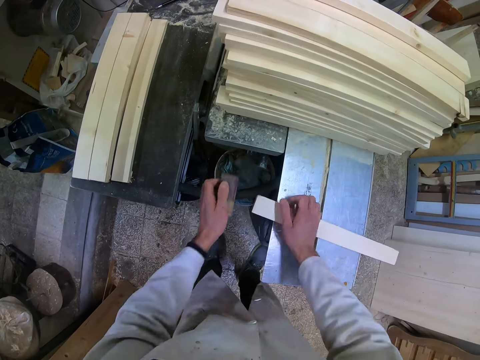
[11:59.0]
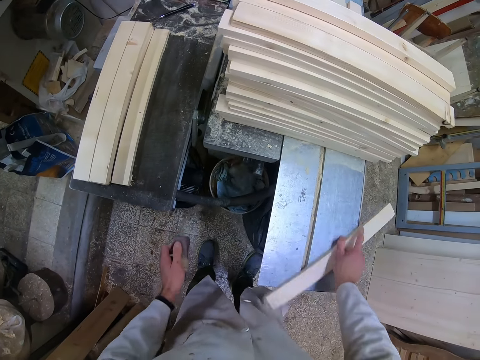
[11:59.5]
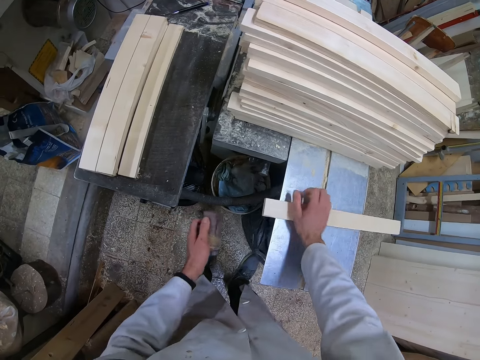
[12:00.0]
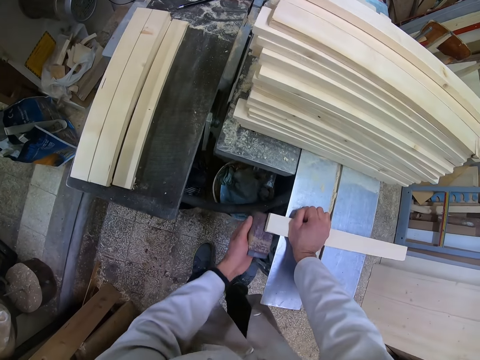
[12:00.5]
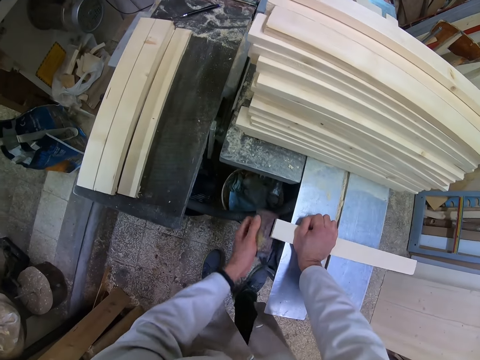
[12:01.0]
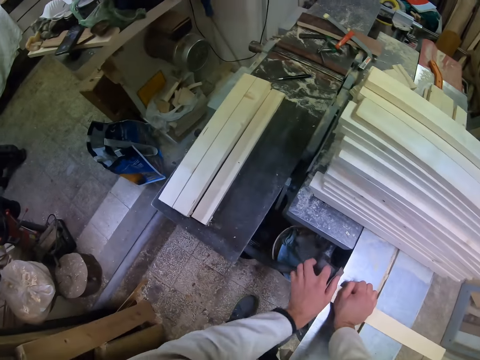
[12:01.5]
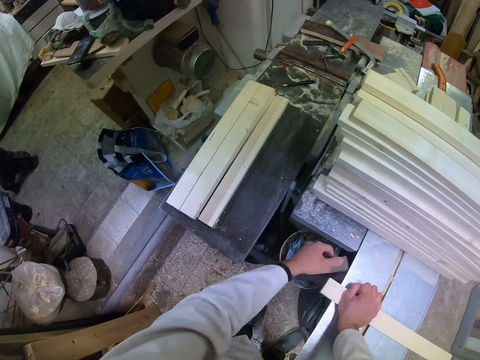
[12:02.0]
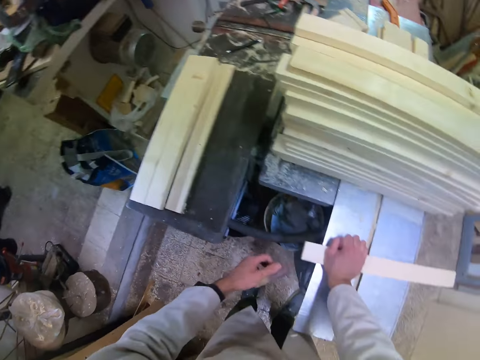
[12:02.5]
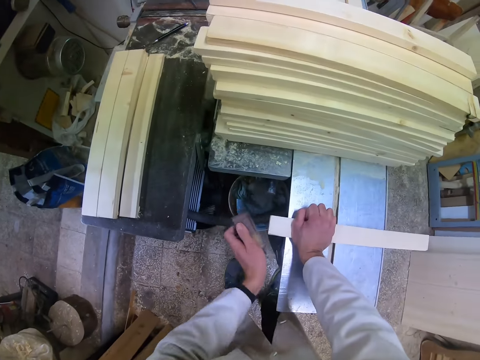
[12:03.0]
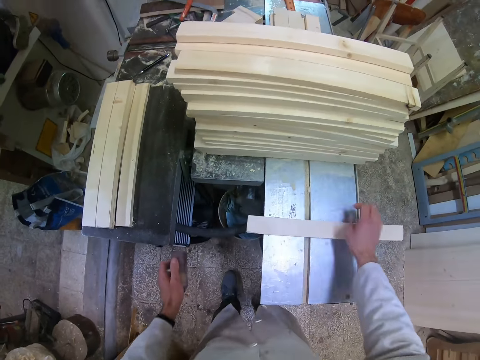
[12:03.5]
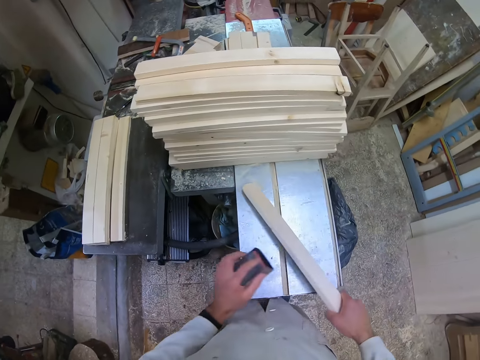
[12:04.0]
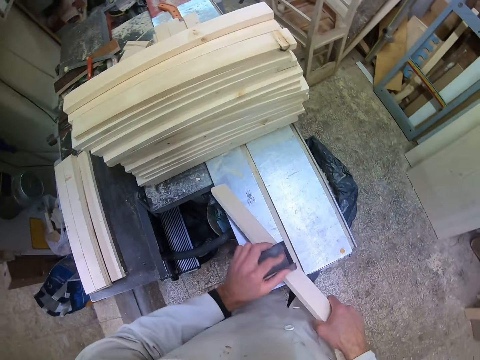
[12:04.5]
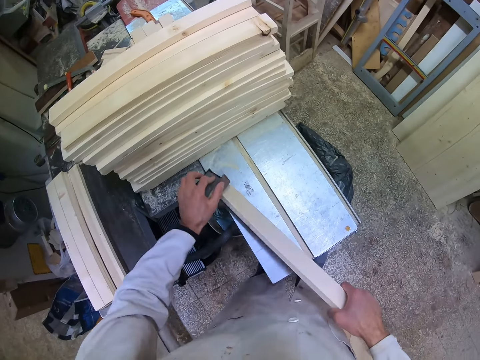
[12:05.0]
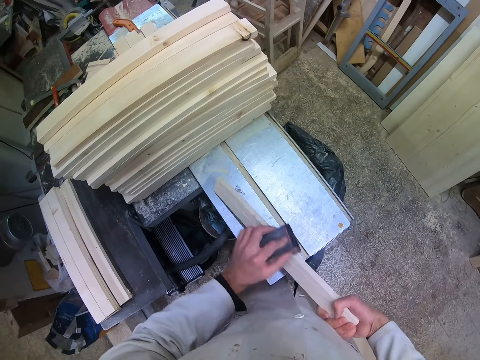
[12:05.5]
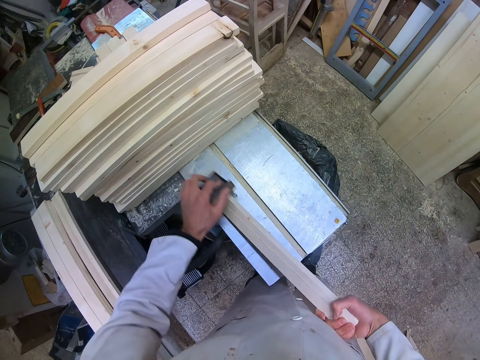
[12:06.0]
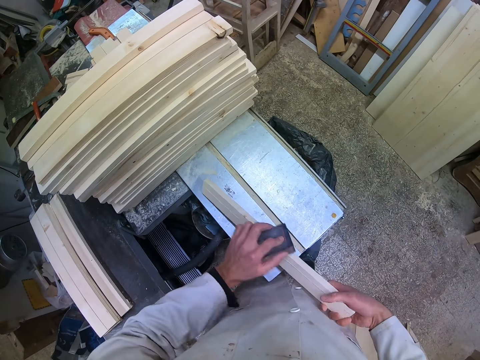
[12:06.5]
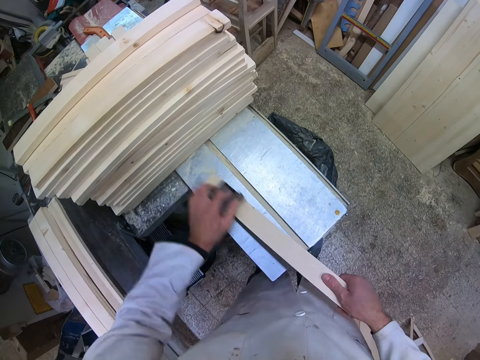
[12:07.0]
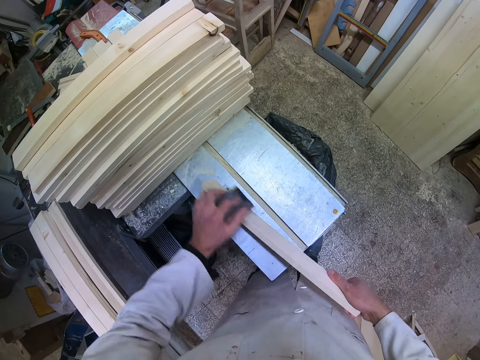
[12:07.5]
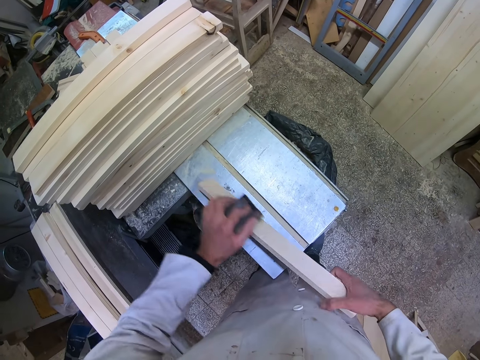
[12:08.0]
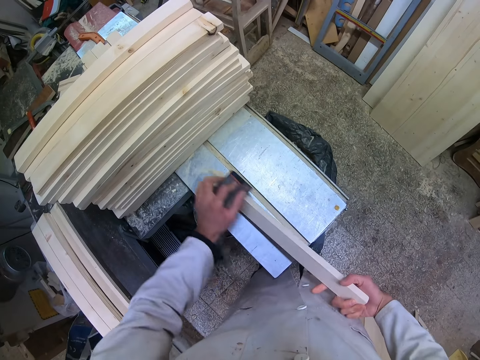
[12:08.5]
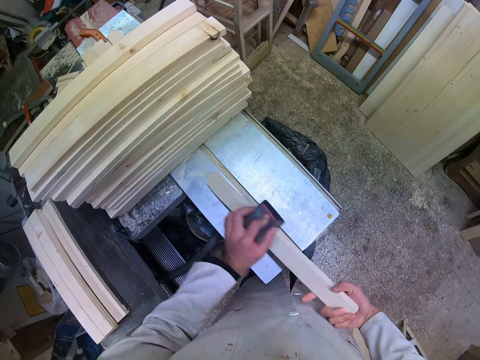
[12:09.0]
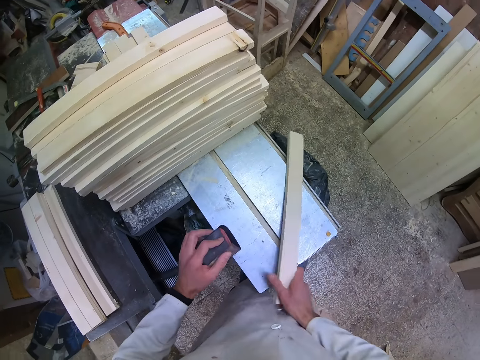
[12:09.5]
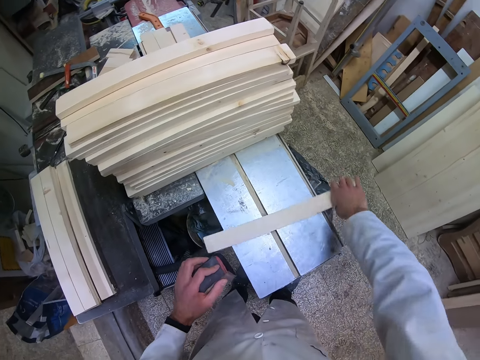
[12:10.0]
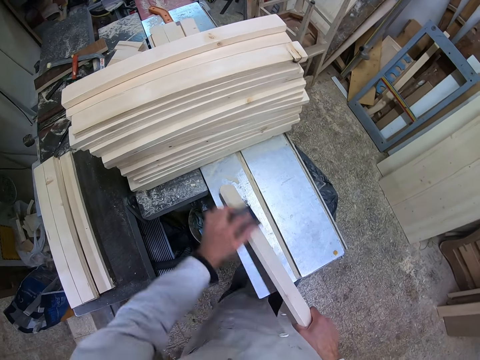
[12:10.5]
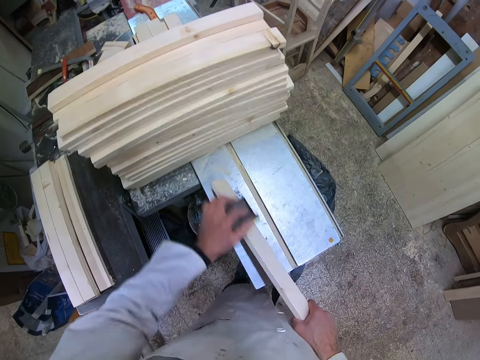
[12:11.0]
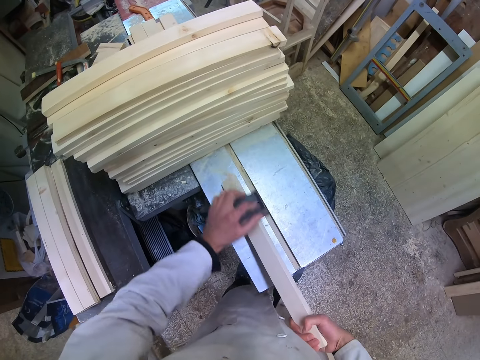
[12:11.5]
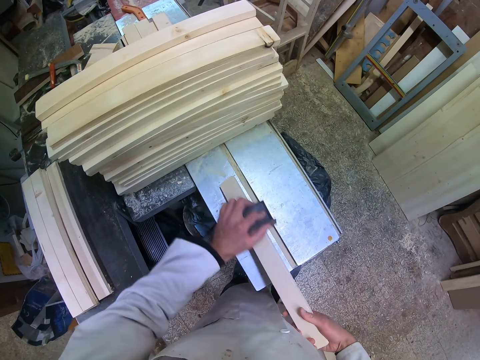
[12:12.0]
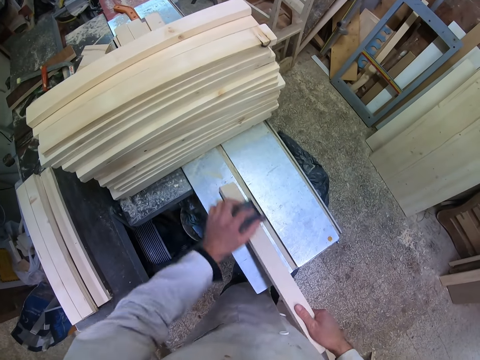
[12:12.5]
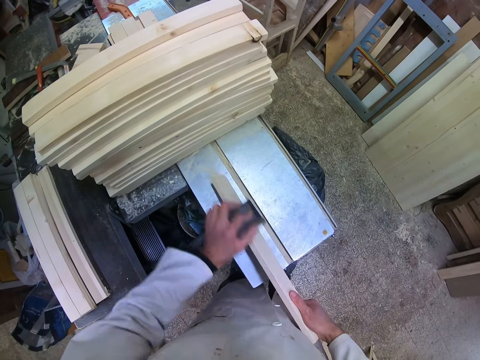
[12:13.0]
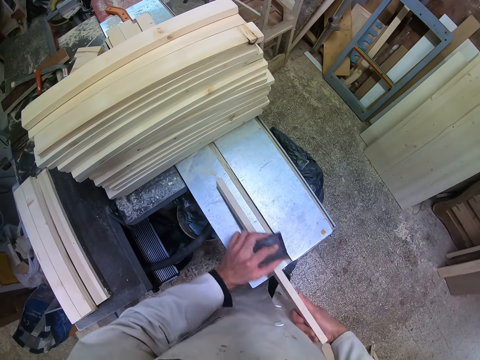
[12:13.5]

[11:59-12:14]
The camera wearer stops smoothening. They flip the piece of wood or rectangular dowel. They smoothen the piece of wood with the sandpaper. They stop smoothening, hold up the rectangular dowel on one side, and continue smoothening. They stop smoothening. They flip the piece of wood. They smoothen the piece of wood with the sandpaper.

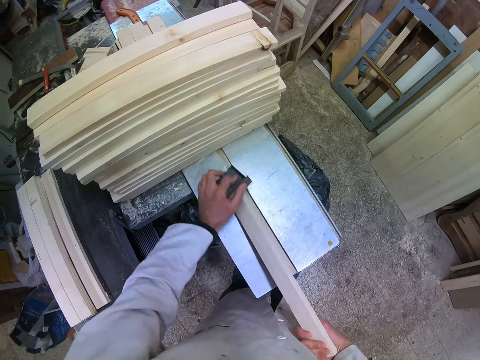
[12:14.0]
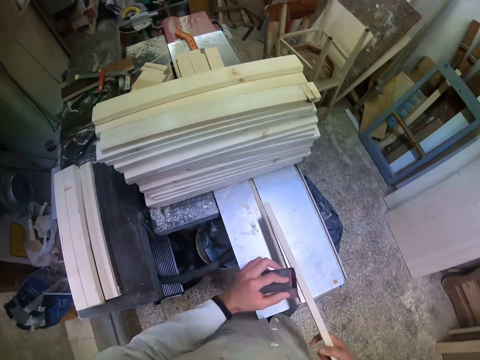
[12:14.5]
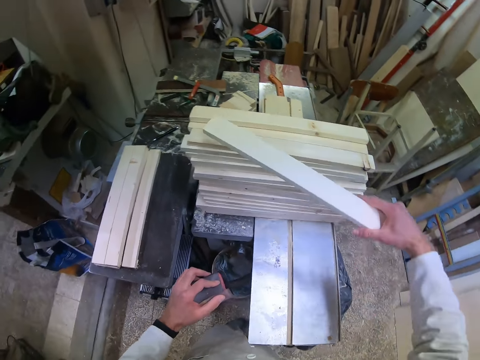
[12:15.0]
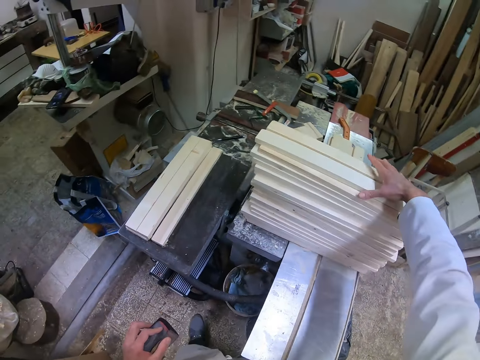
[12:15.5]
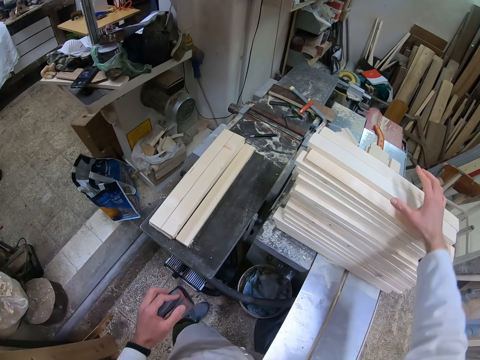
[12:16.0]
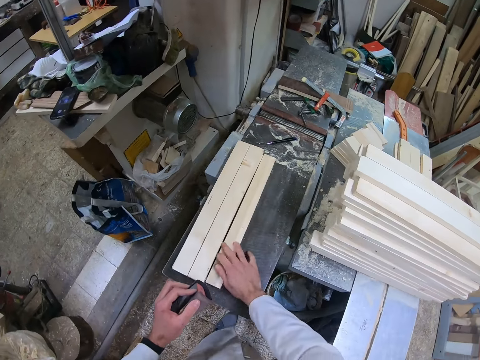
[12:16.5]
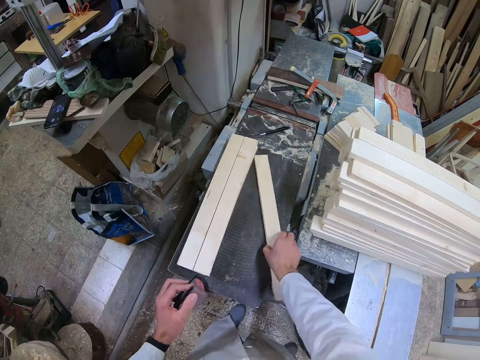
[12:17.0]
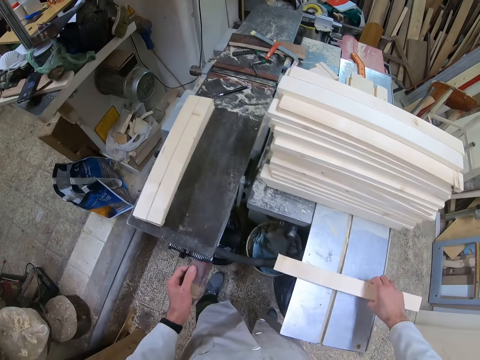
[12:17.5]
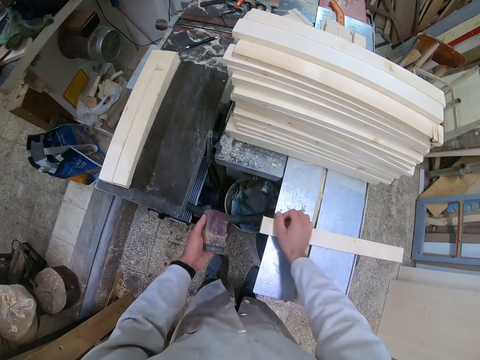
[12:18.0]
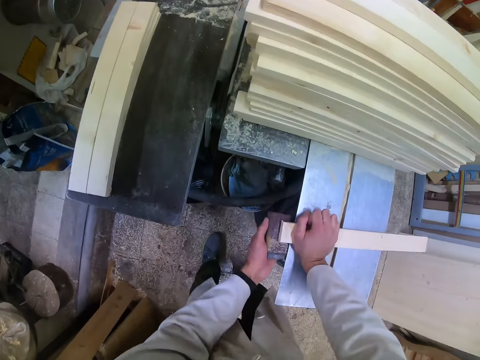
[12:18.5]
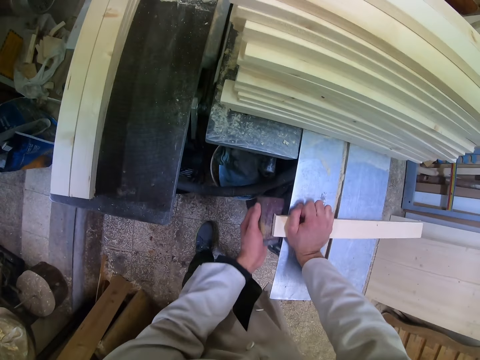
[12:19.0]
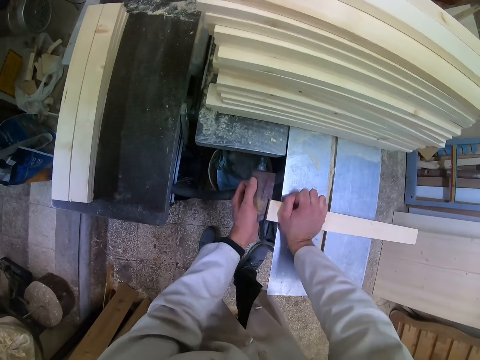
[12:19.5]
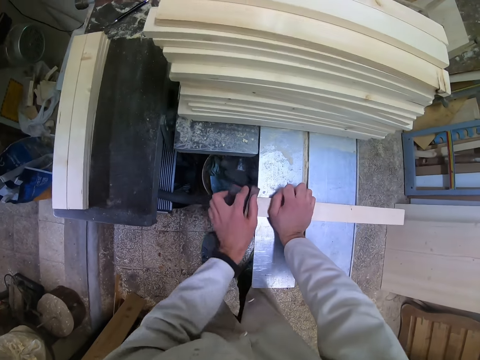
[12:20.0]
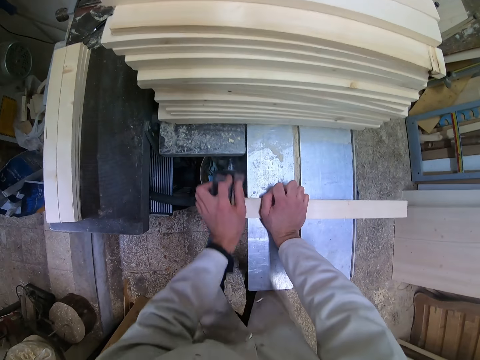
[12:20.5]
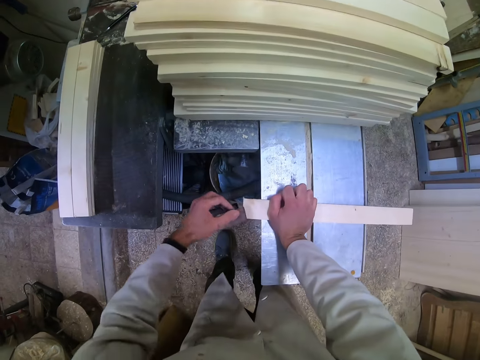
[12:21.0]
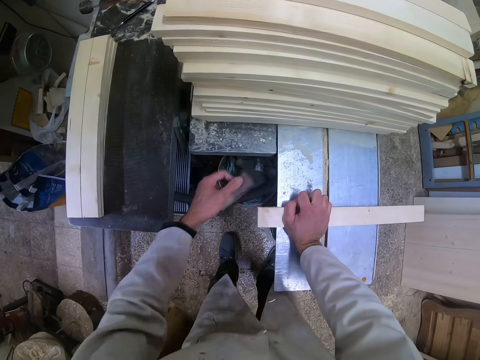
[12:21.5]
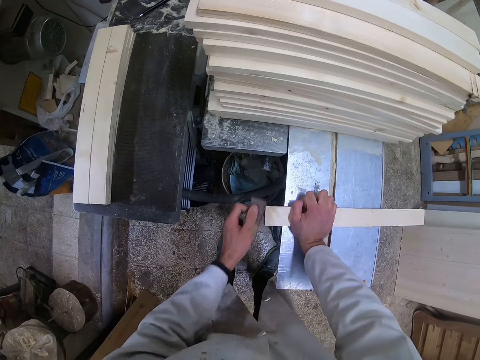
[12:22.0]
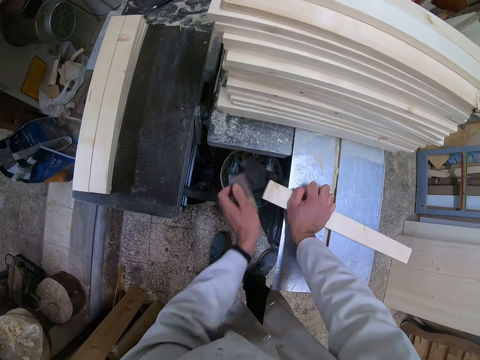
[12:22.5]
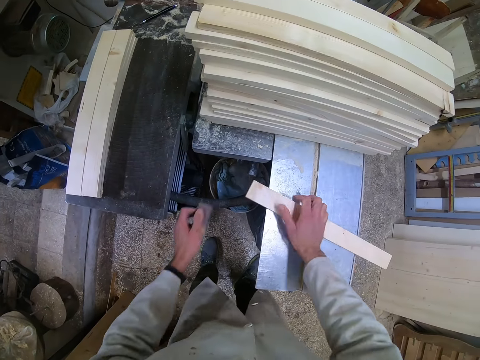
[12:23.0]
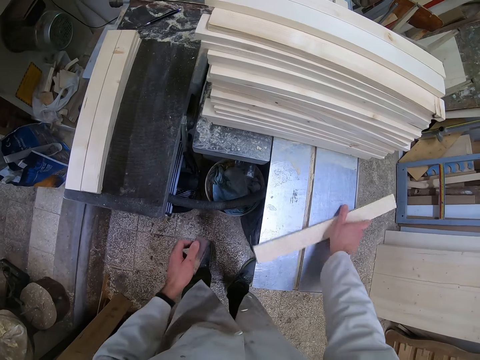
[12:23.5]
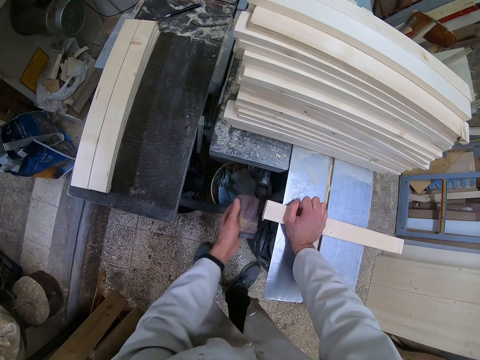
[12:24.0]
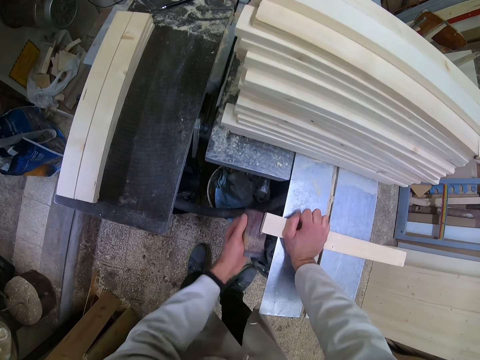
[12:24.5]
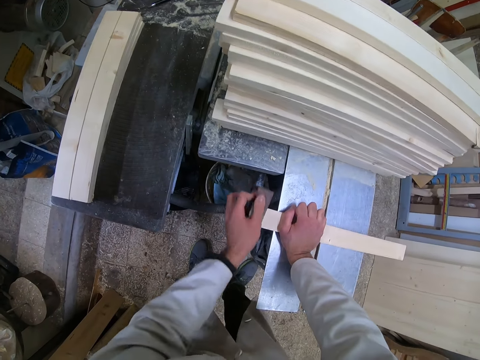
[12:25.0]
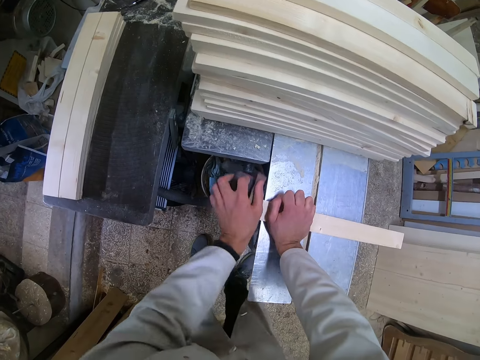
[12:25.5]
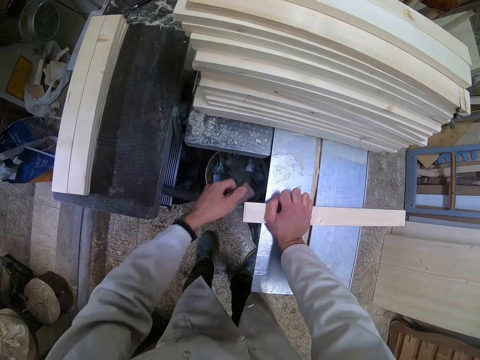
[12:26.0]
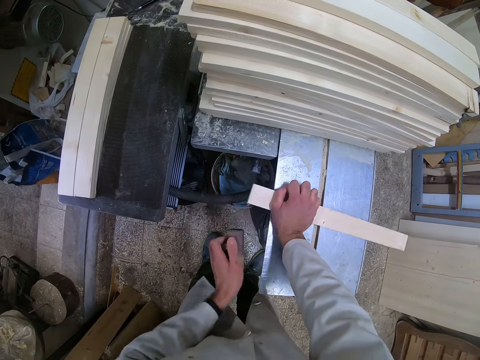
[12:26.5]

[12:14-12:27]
The camera wearer stops smoothening. He drops the piece of wood on the other pieces of wood on the cutting machine. He picks up another piece of wood with his right hand. He drops the piece of wood on the cutting machine. He smoothens the piece of wood with the sandpaper. He flips the piece of wood. He stops smoothening. He smoothens the piece of wood with the sandpaper.
